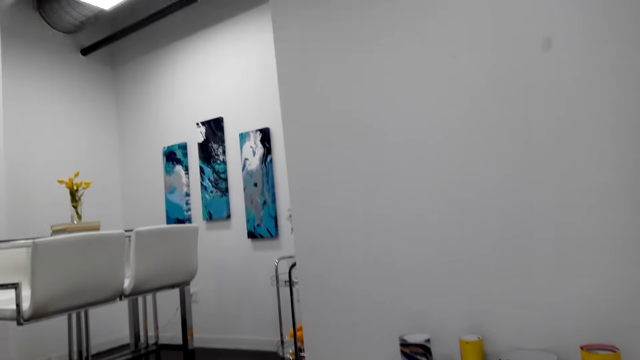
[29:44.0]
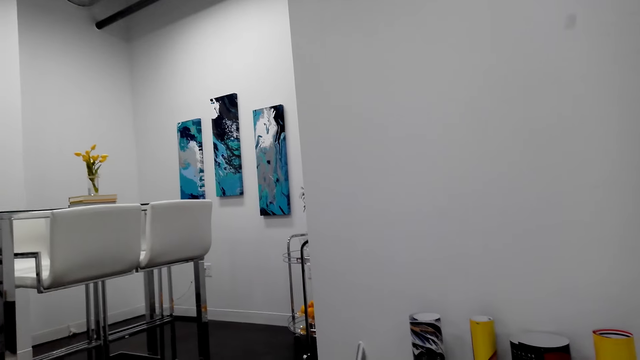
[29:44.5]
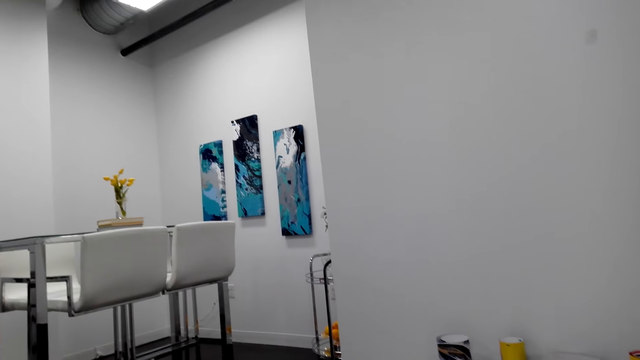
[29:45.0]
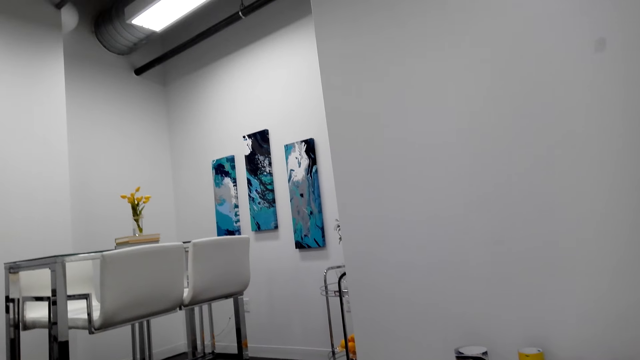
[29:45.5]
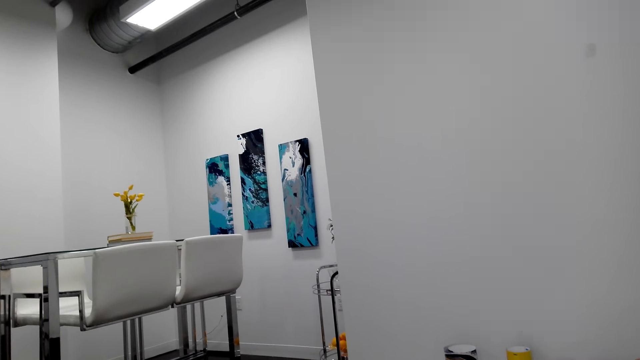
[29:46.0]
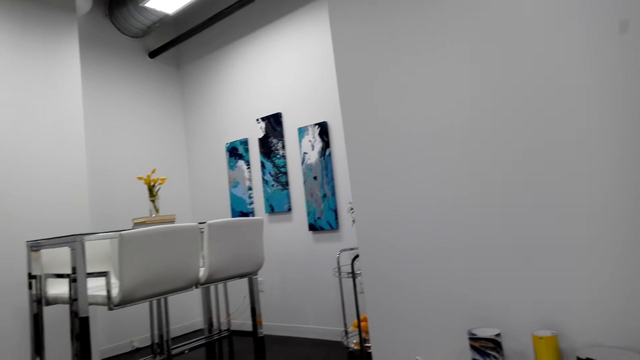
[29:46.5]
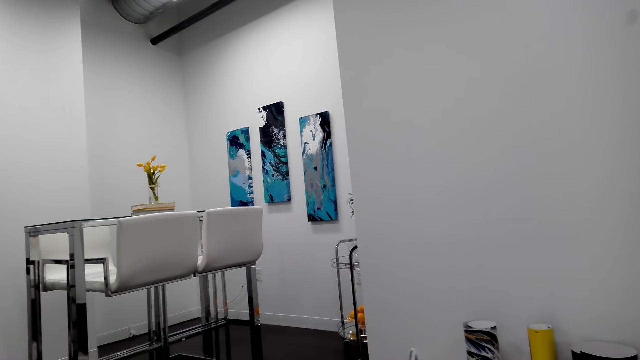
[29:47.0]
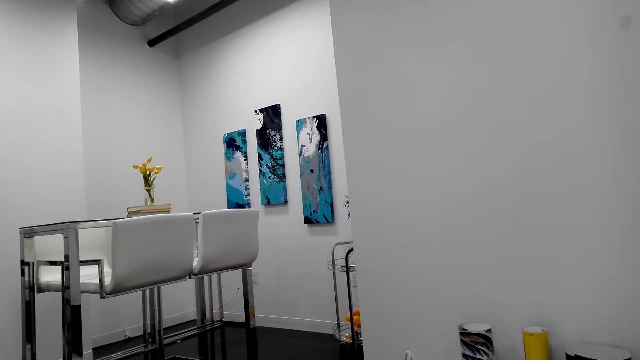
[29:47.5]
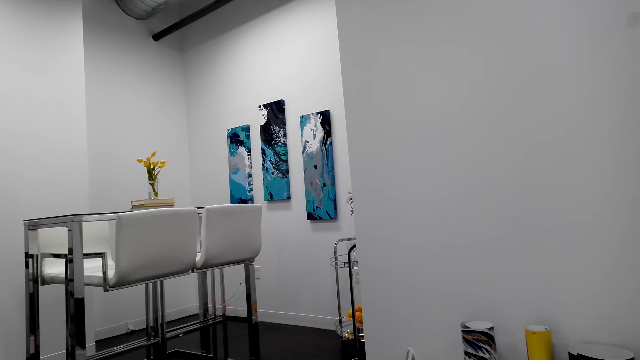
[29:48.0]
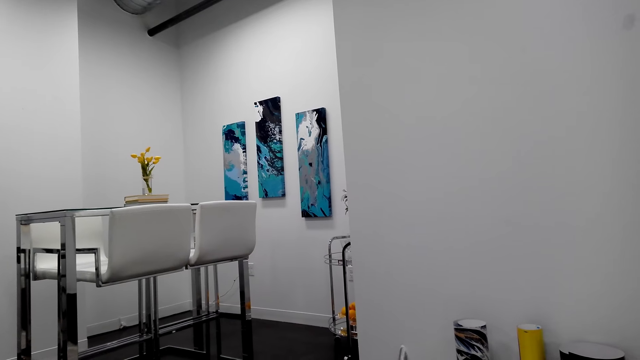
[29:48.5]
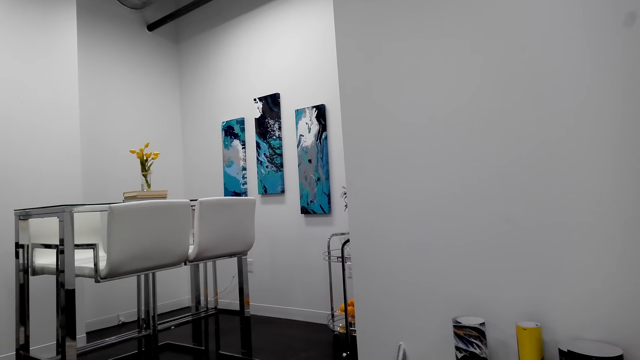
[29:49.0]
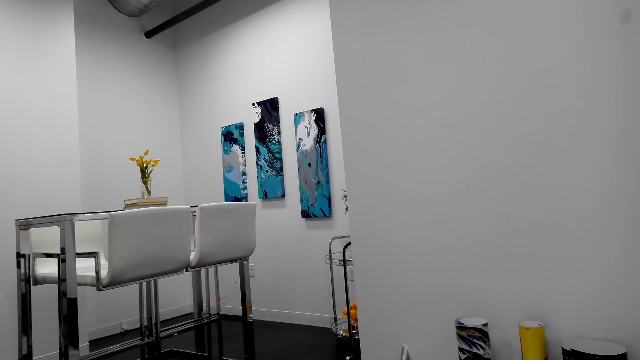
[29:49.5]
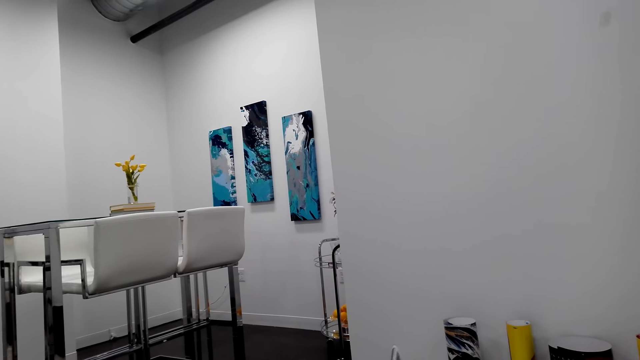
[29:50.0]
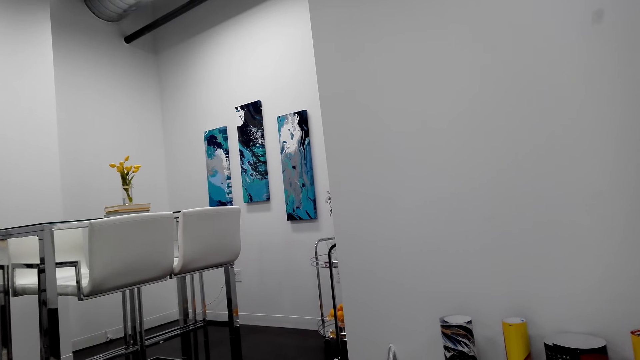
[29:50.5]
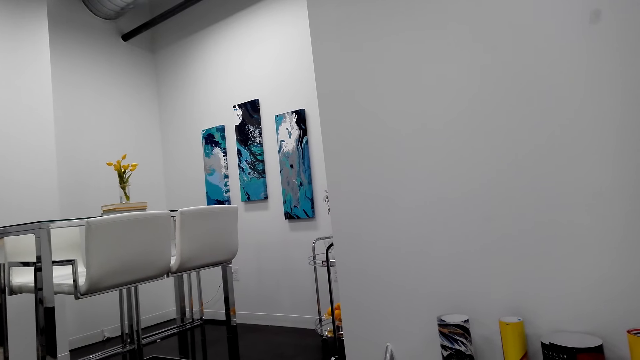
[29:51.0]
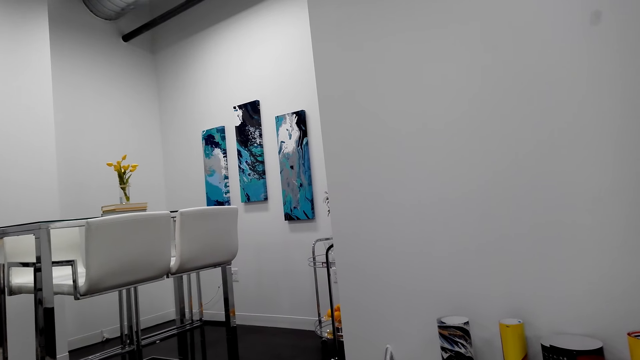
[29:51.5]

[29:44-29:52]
The camera wearer looks around the room.

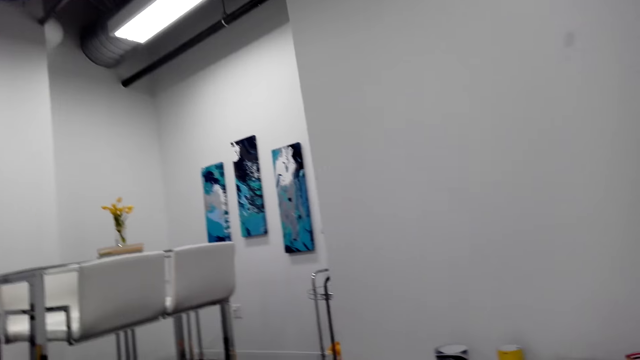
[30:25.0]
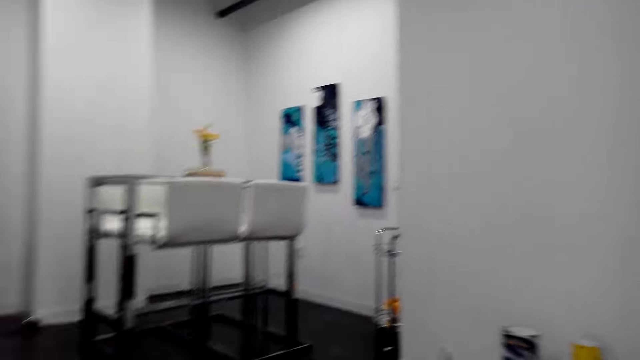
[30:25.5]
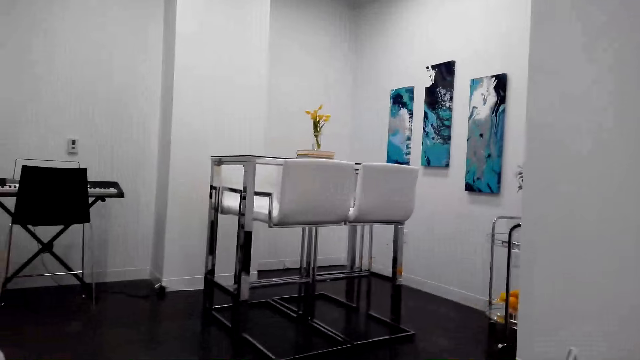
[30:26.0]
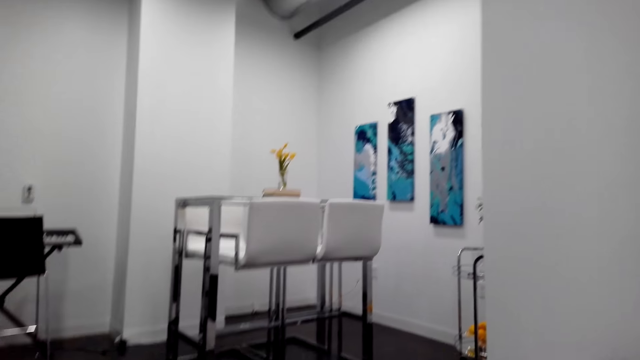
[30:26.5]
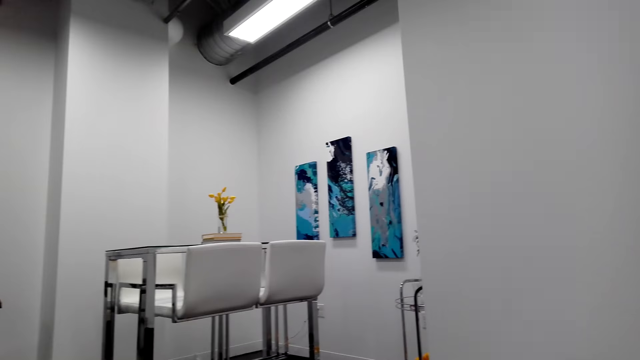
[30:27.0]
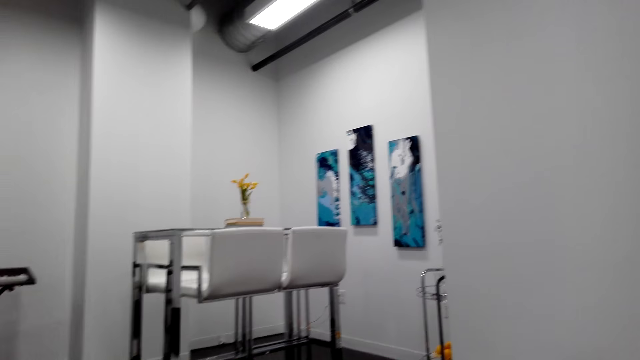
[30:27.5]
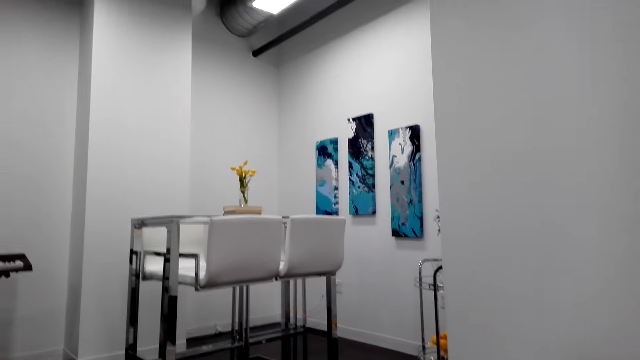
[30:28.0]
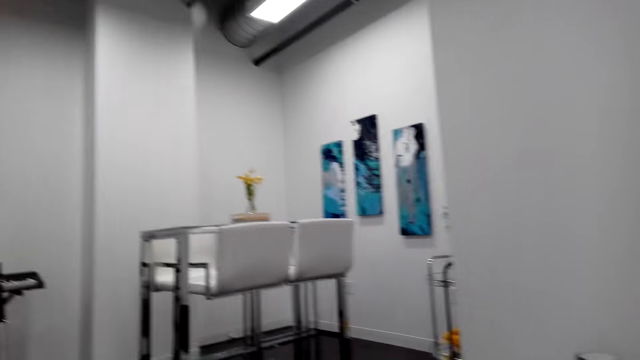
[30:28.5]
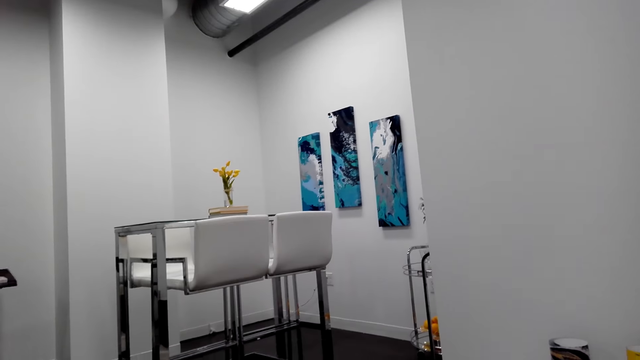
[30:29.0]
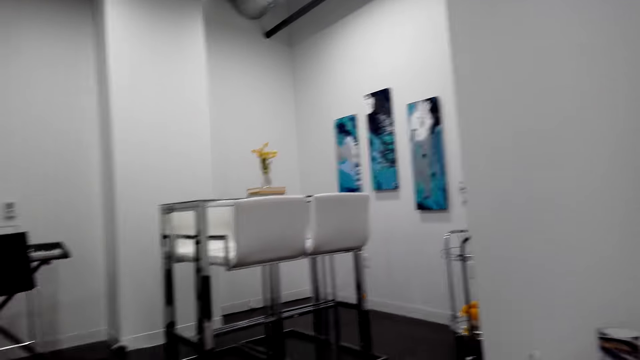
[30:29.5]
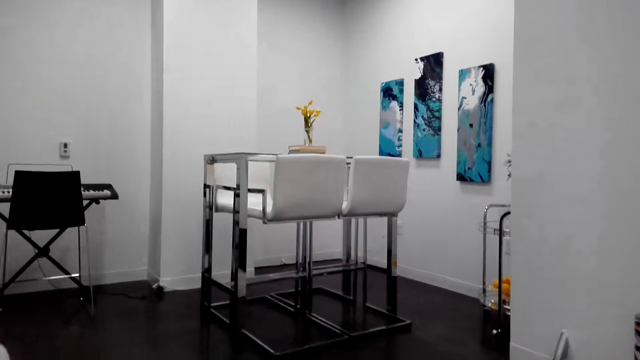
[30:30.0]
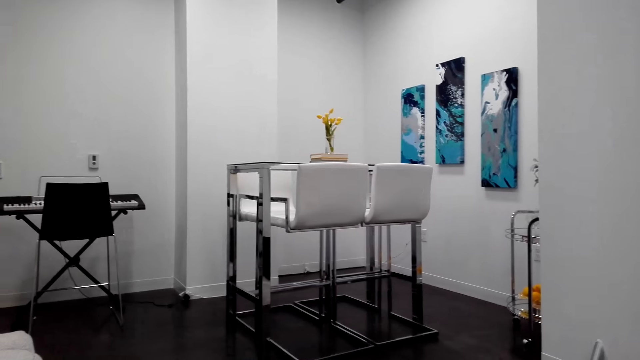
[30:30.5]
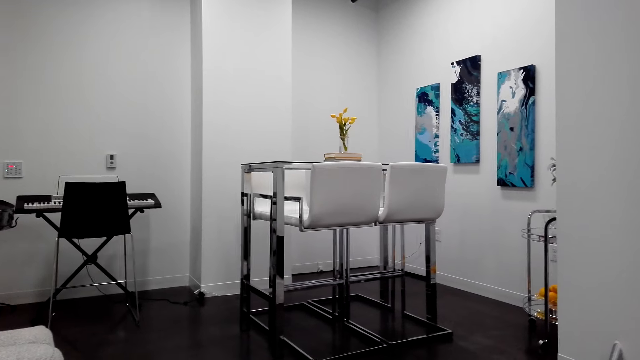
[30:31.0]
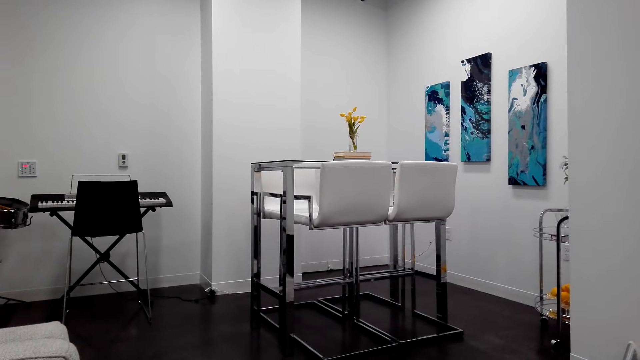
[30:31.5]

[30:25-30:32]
The camera wearer walks around.

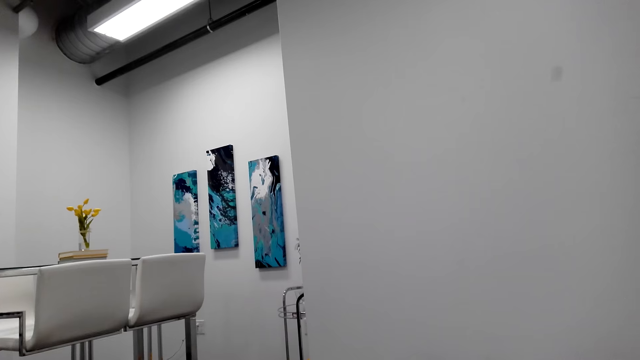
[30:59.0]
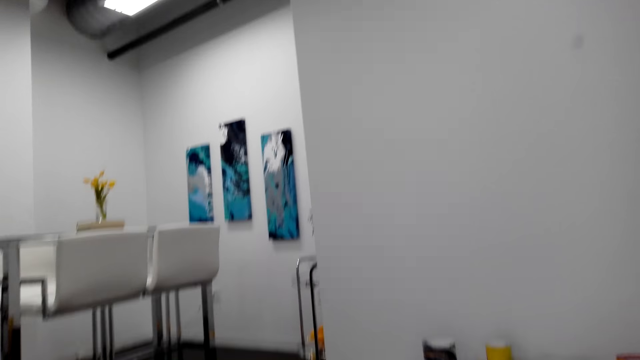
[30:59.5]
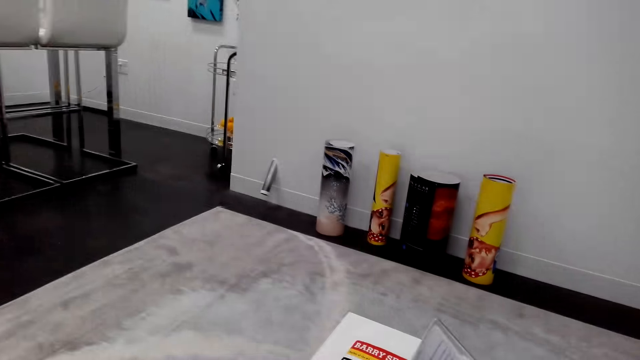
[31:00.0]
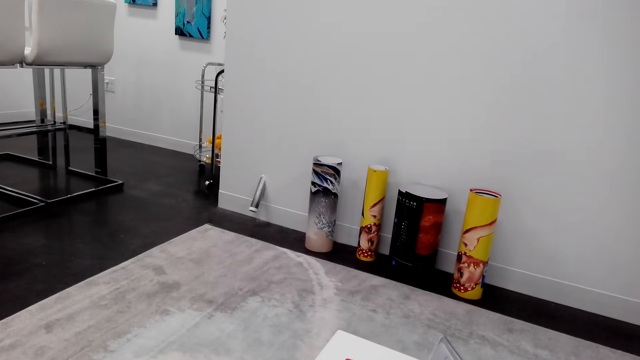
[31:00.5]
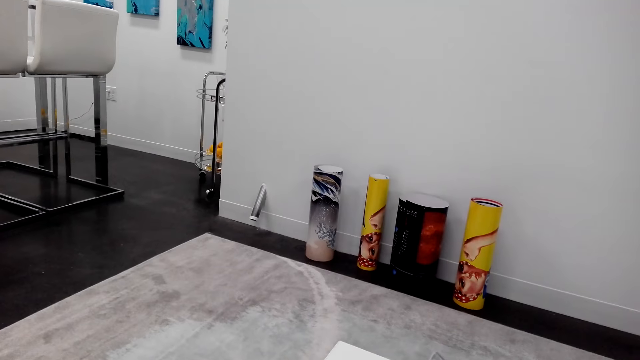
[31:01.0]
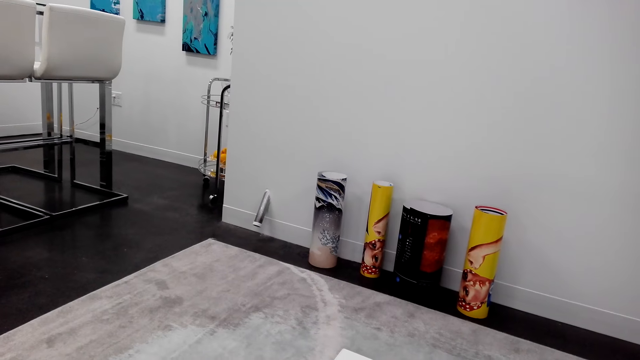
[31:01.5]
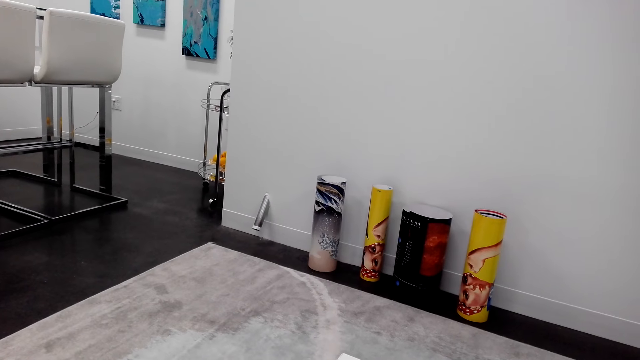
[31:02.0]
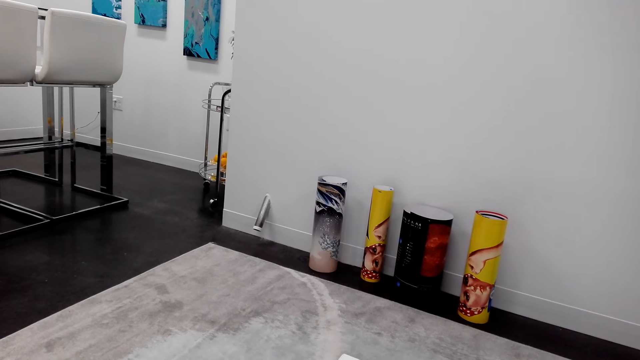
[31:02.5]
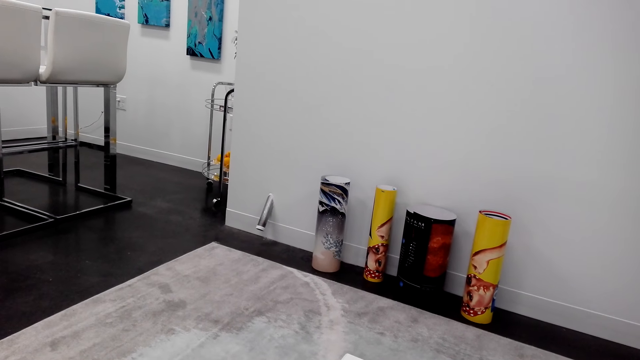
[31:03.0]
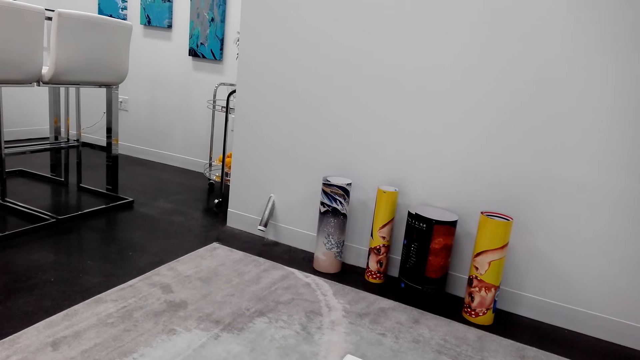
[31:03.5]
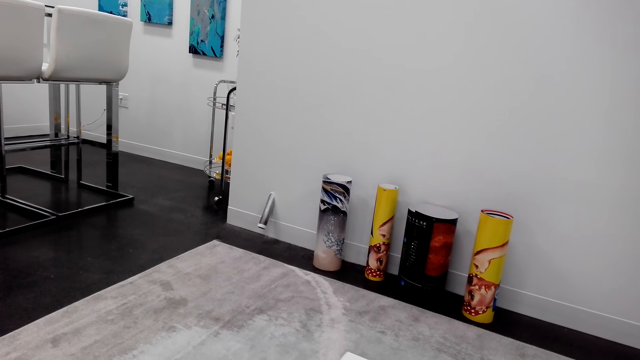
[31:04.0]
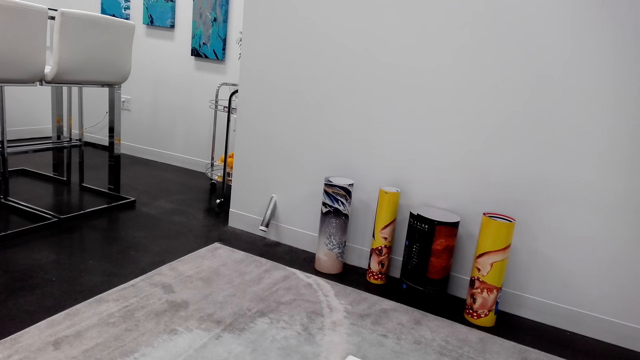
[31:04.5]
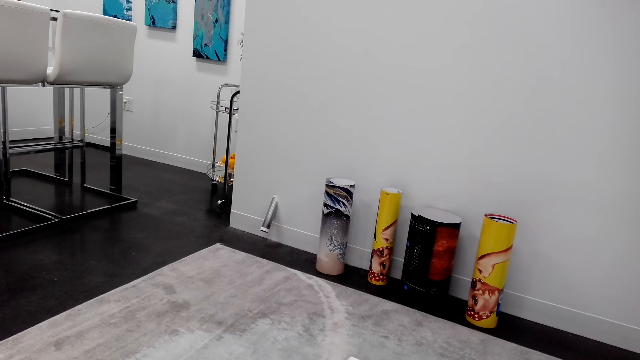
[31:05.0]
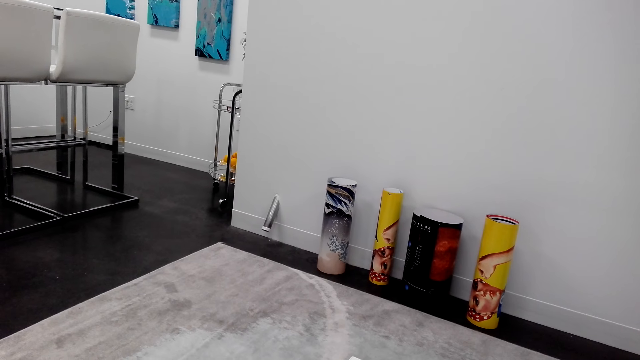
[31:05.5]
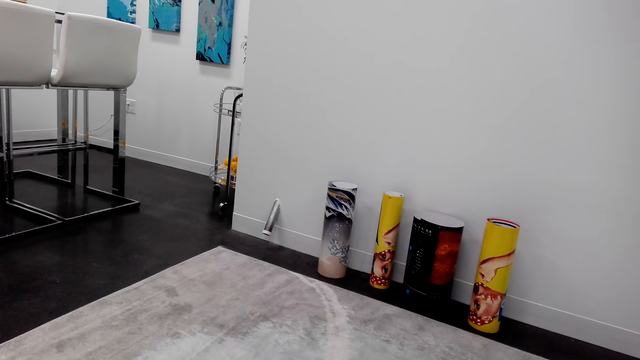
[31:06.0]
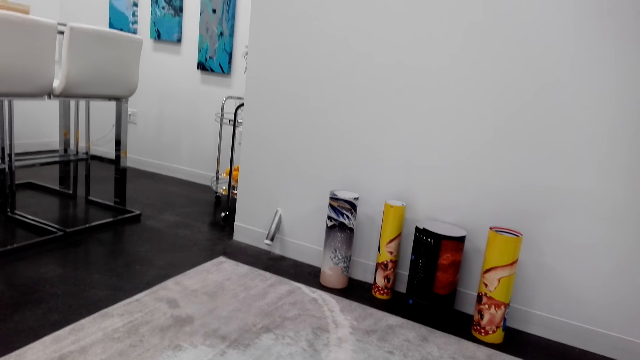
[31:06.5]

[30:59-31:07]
The camera wearer holds the paper.
